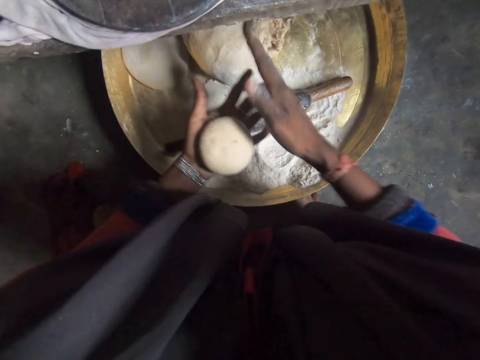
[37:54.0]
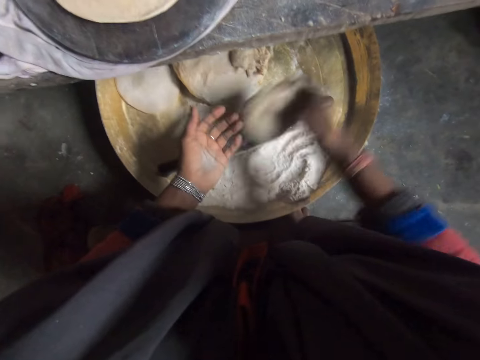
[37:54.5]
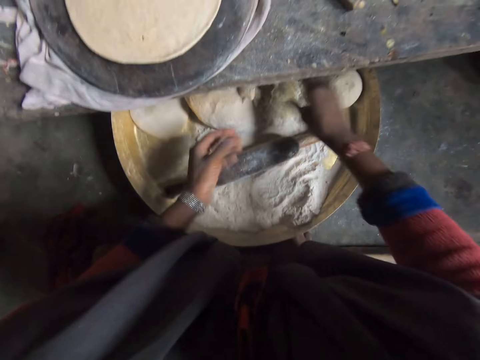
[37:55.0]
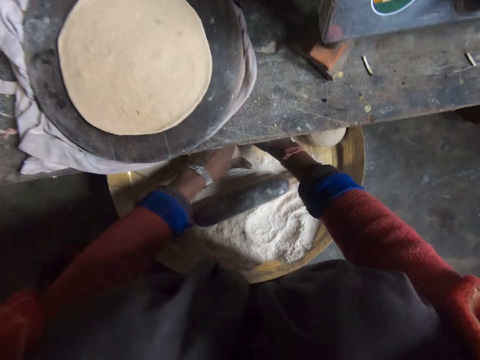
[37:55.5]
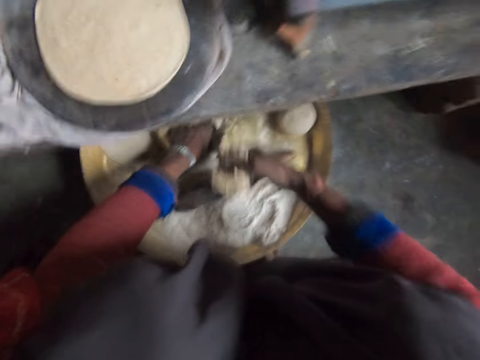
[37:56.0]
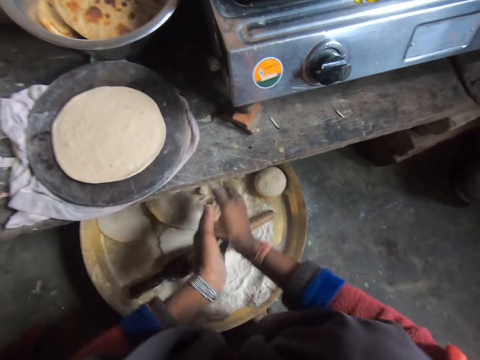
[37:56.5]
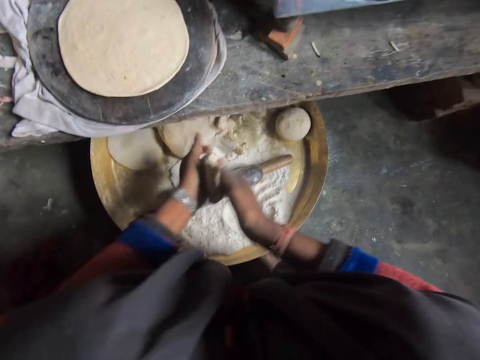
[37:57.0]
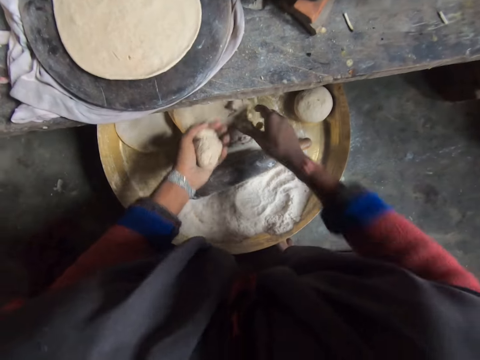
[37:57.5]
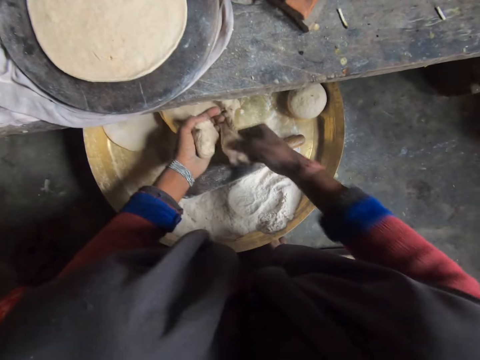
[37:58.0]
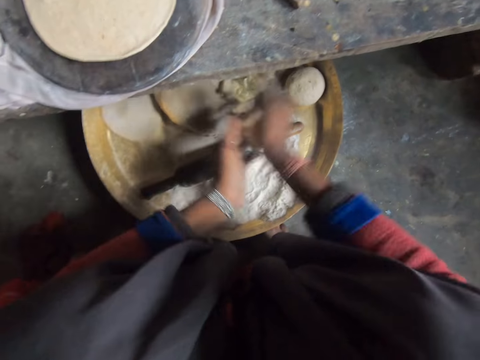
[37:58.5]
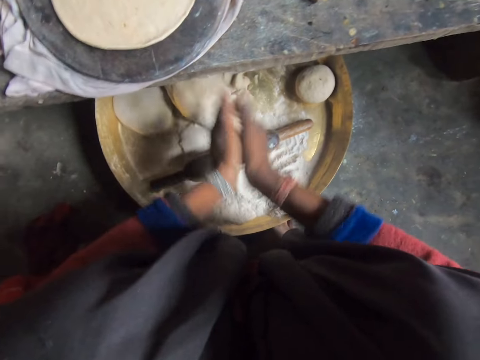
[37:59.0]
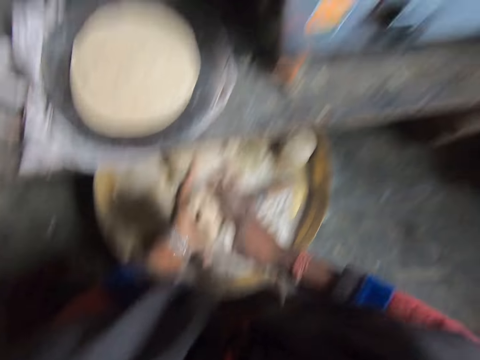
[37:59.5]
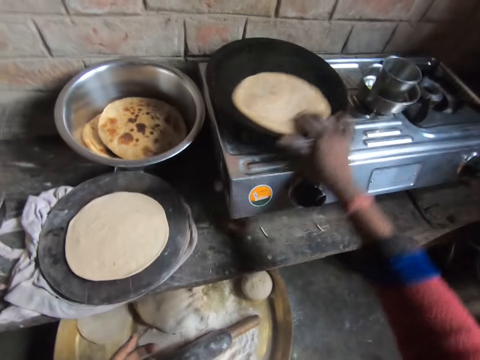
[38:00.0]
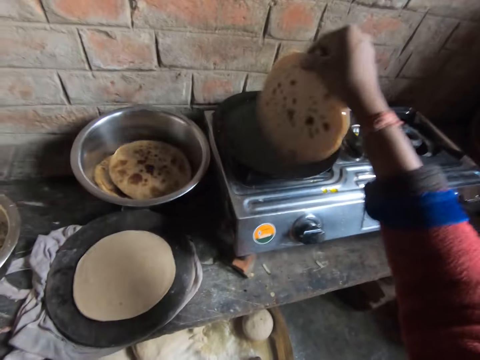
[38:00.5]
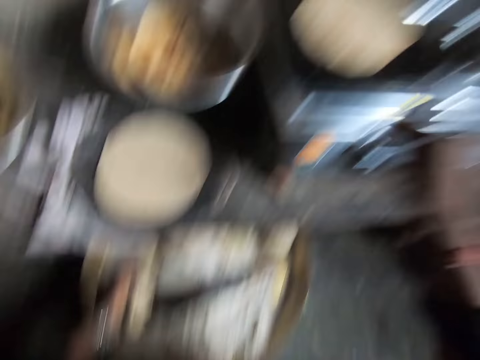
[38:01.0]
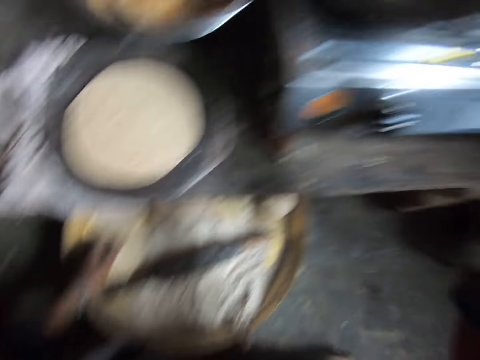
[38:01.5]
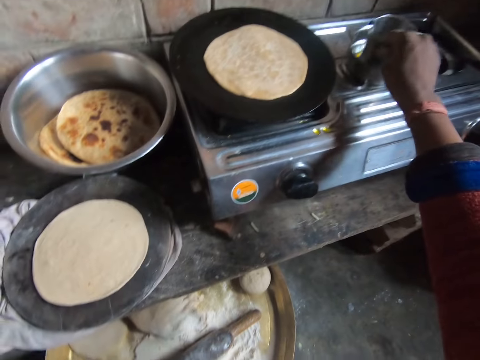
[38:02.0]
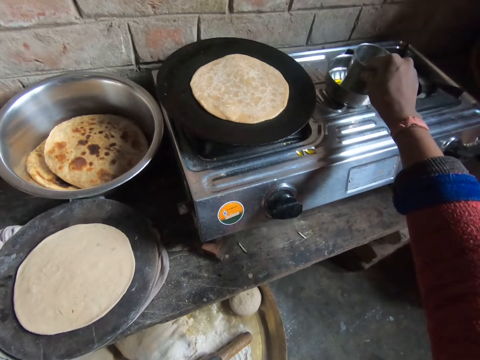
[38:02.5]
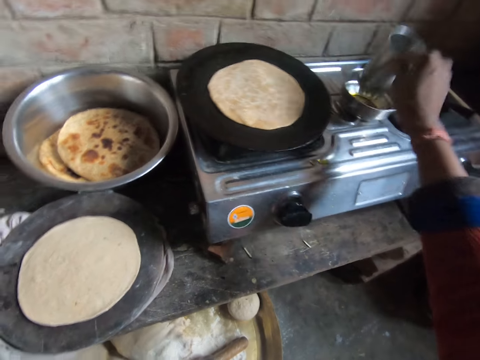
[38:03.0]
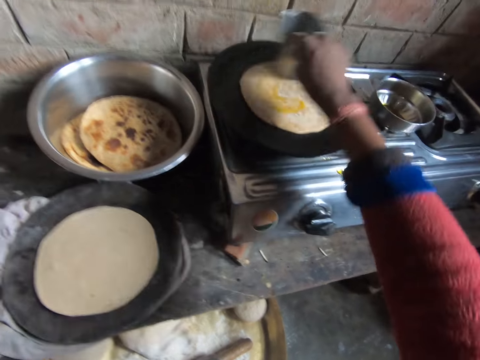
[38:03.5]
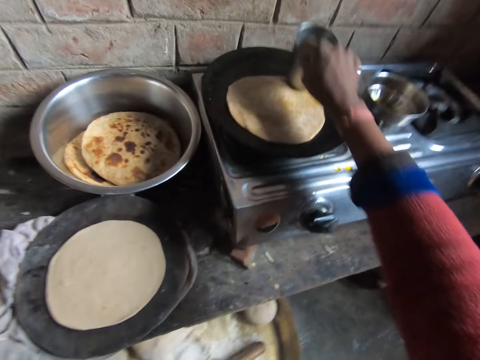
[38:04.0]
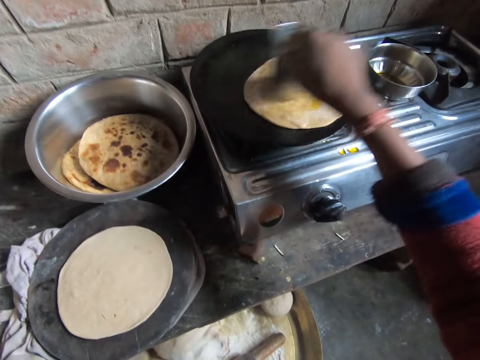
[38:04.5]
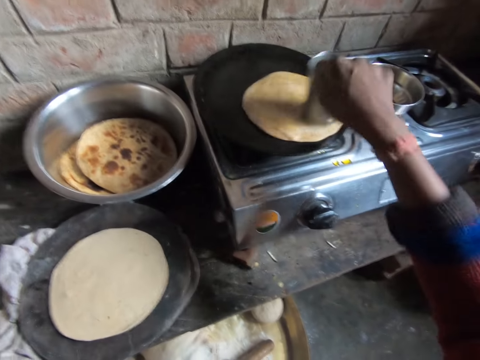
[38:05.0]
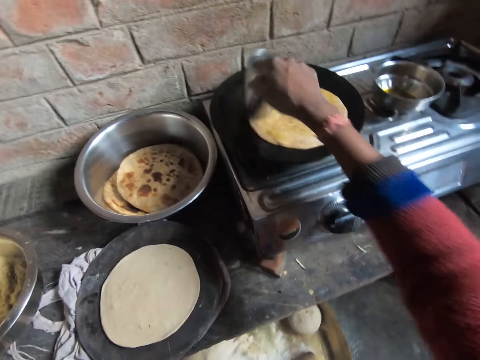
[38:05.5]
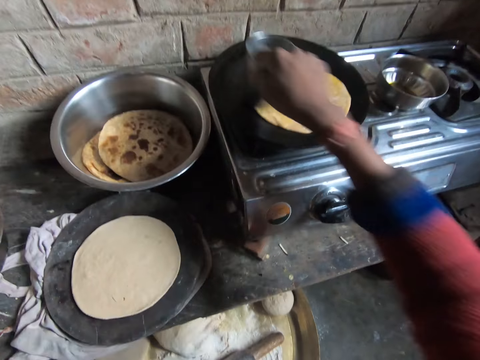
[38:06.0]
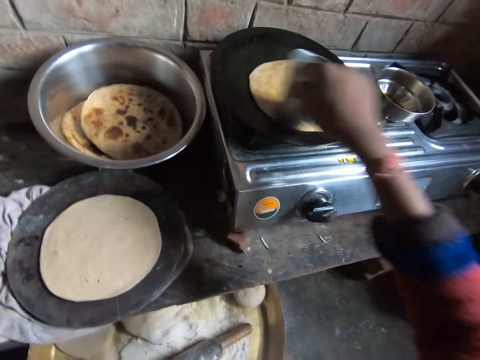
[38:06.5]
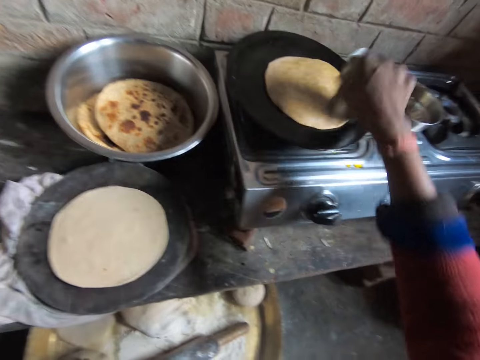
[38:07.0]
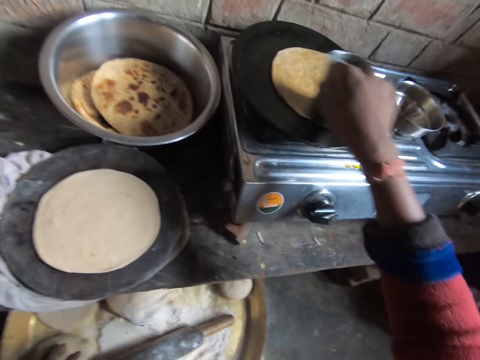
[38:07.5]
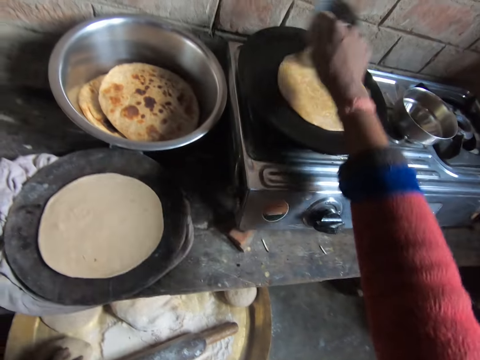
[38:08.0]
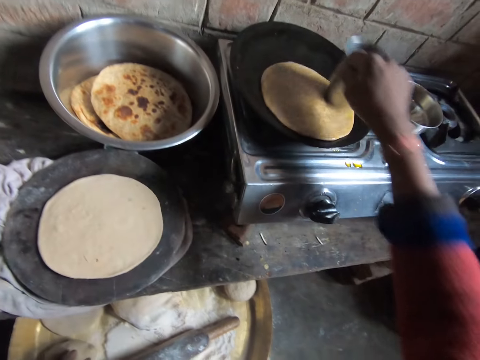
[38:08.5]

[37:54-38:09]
The camera wearer presses the dough ball. They pick up the dough ball. They put the dough ball in the mixing bowl. They cut the dough with a hand. They roll the dough. They hold the dough with the left hand. They cut the dough with a hand. They mix the dough. They roll the dough on the palms. They lift the flat bread and place the flat bread on the tawa. They hold a tumbler. They shake the tumbler. They apply oil on the flat bread.

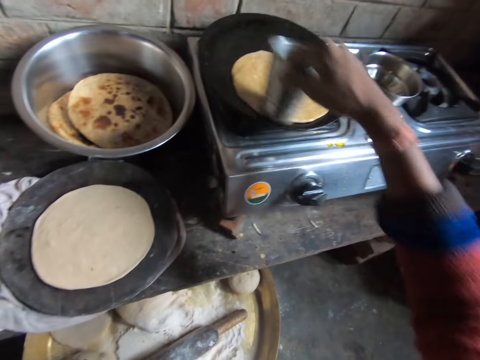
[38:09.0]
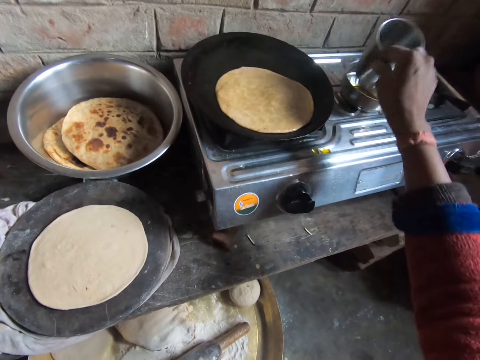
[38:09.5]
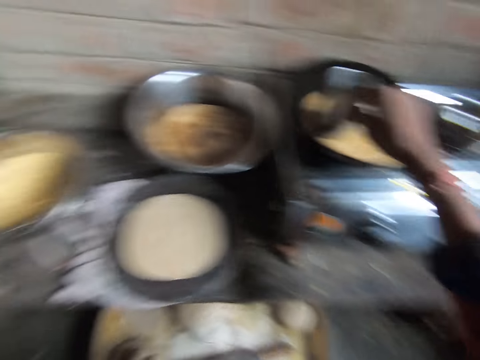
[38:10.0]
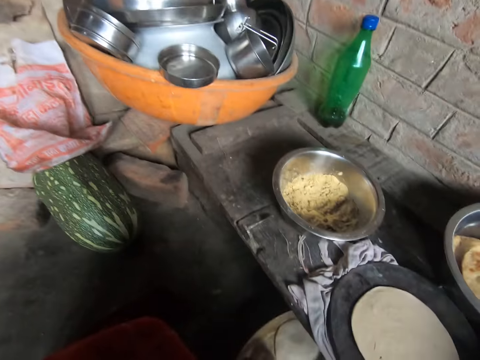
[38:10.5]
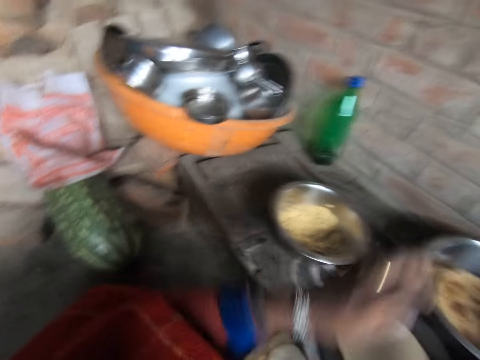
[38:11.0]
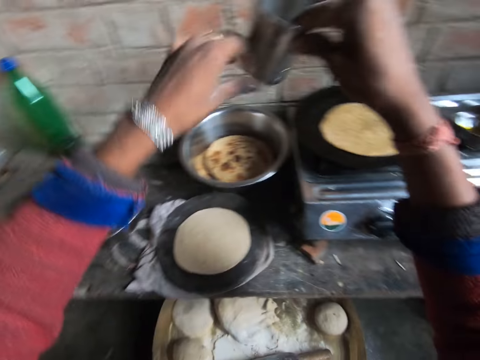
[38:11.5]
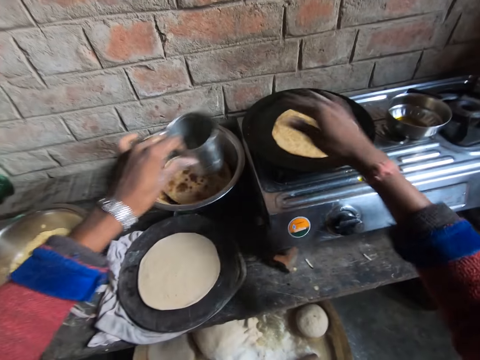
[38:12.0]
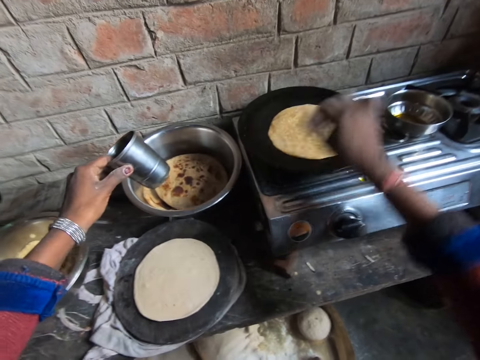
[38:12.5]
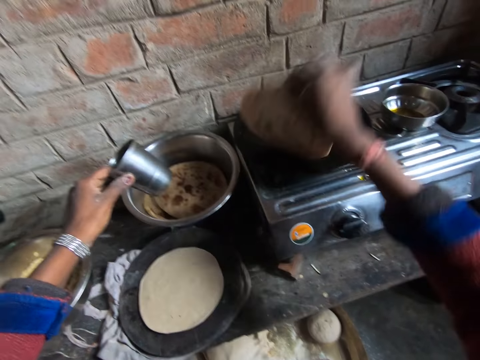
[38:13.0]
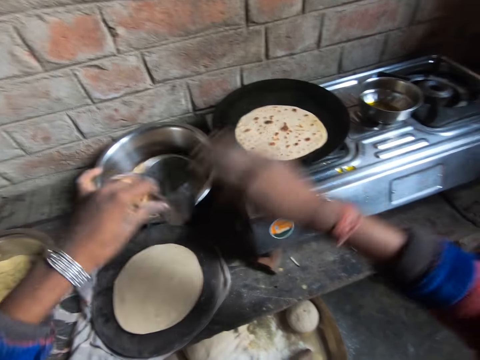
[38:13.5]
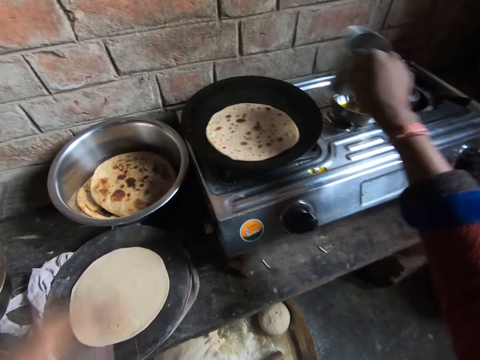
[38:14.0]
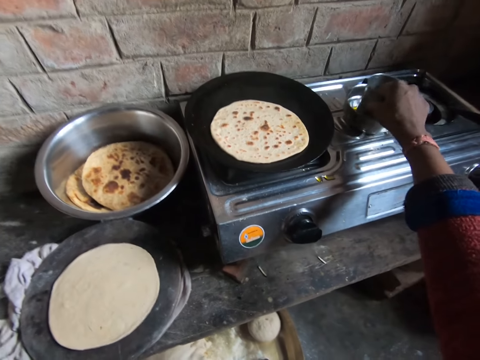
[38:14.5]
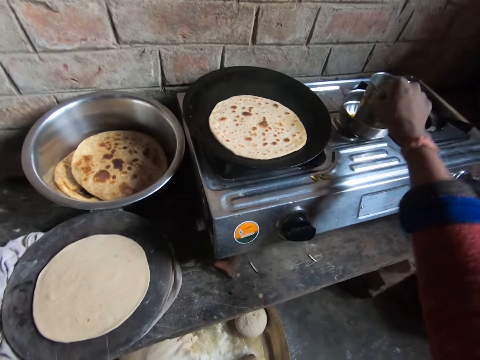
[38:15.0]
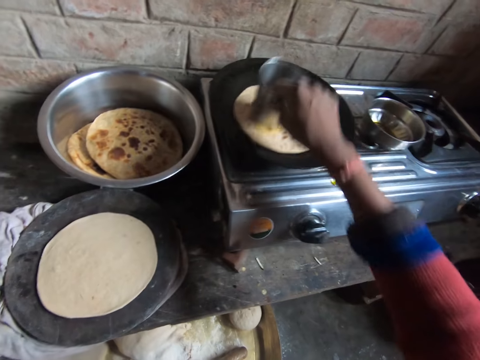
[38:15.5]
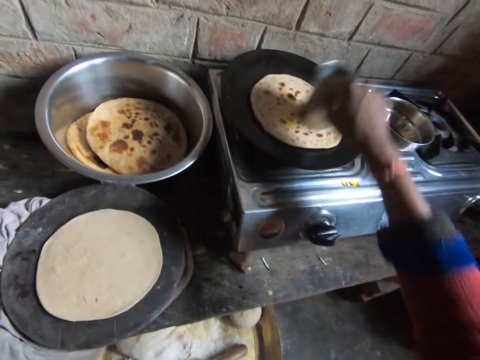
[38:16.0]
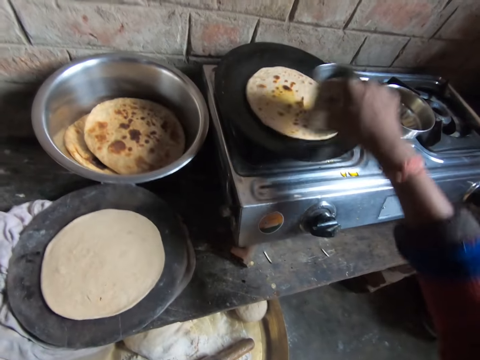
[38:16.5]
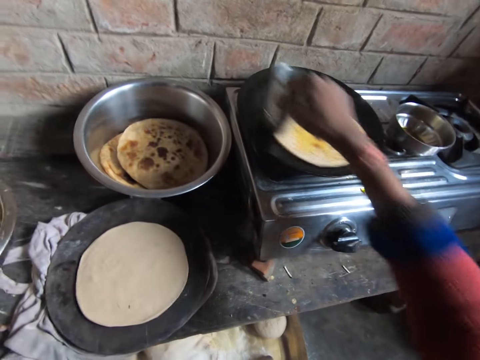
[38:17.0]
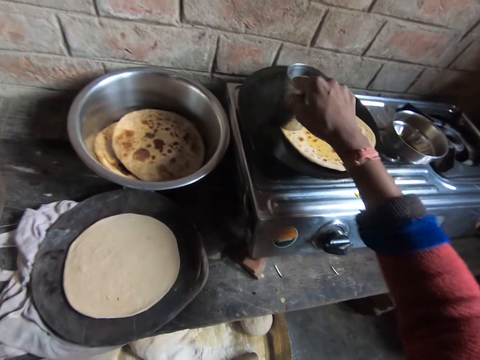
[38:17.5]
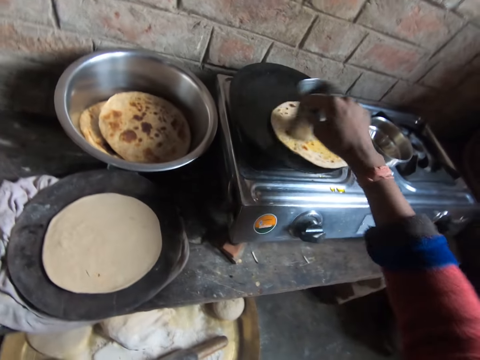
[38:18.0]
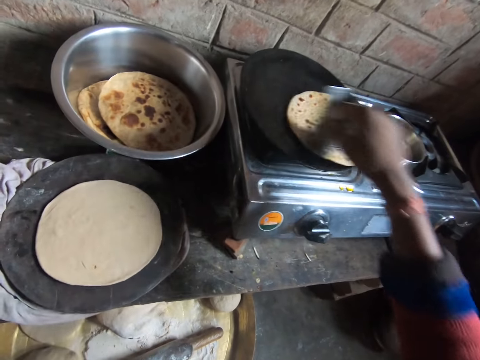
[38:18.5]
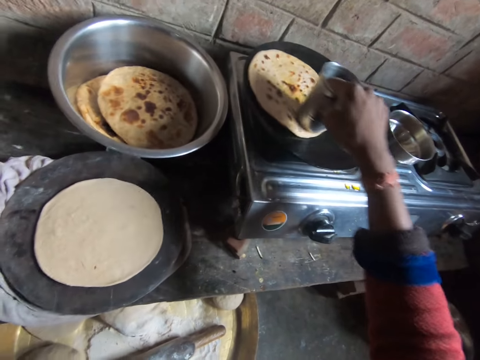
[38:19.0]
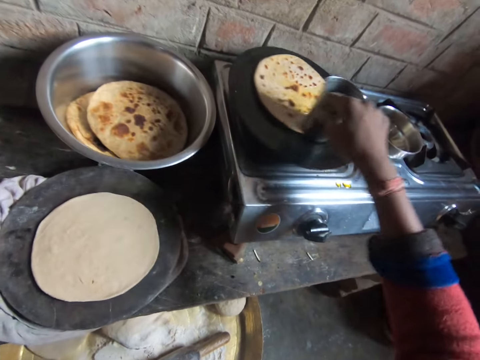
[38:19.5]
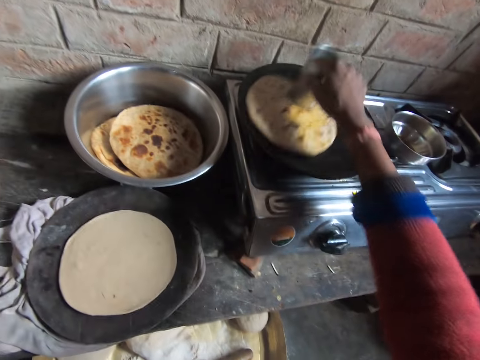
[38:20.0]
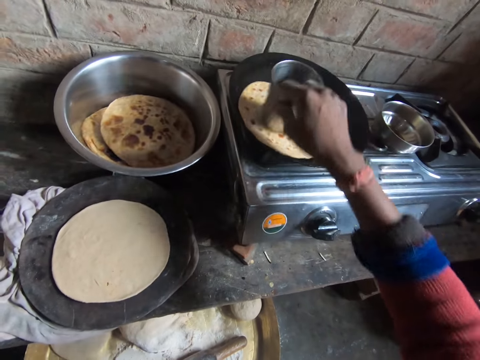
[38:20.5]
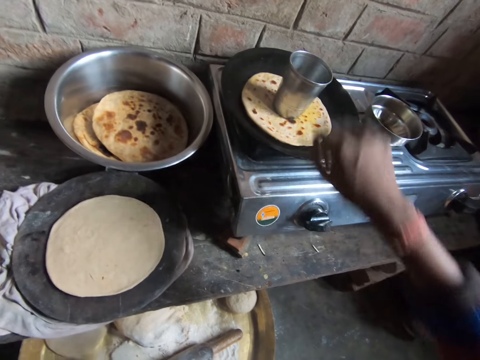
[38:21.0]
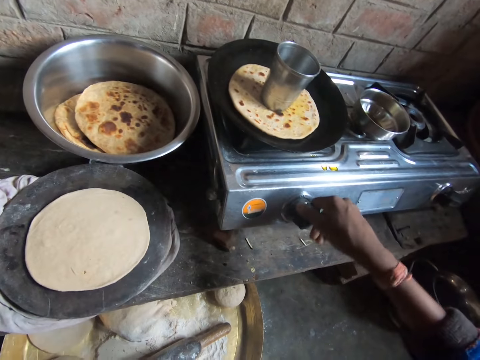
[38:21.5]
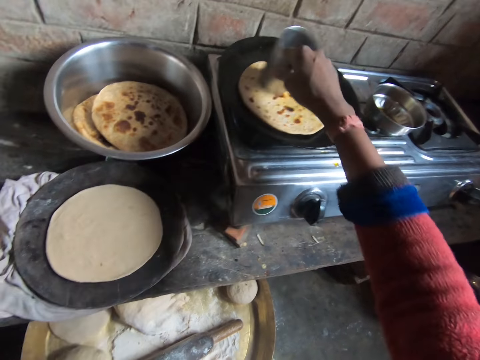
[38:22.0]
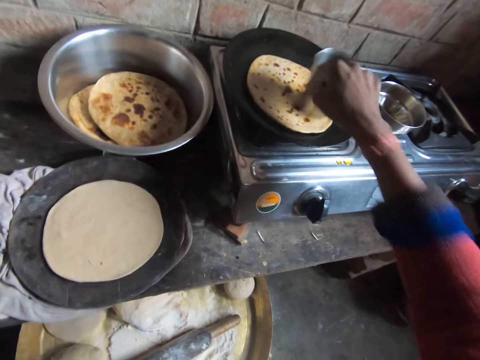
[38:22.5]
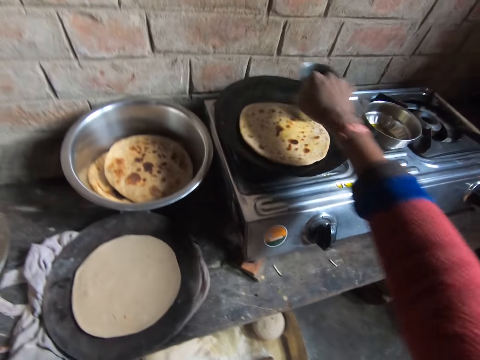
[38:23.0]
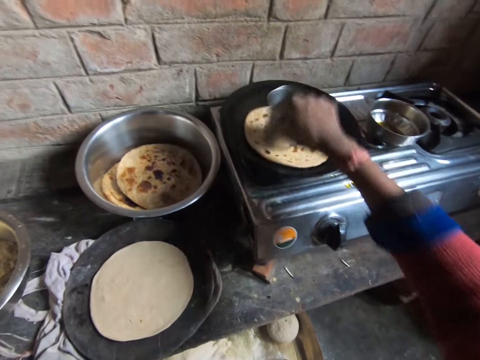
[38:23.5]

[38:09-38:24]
The camera wearer exchanges the hand holding the tumbler. They turn the flat bread. They exchange the hand holding the tumbler. They dip the tumbler in the oil. They apply oil in the flat bread. They unhand the tumbler. They operate the cooking stove. They hold the tumbler. They spread oil with the tumbler.
